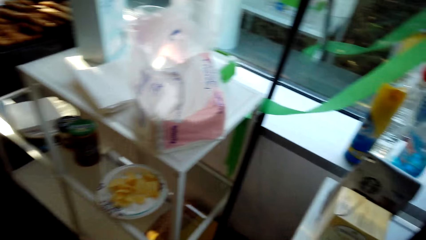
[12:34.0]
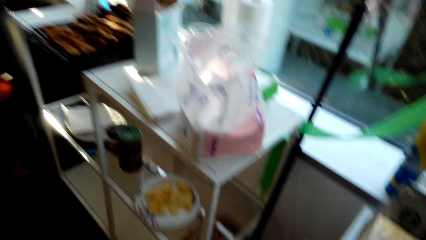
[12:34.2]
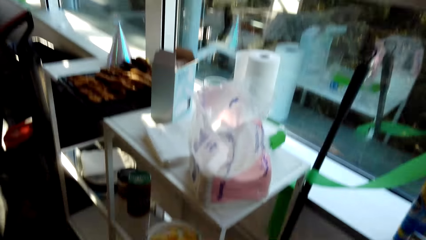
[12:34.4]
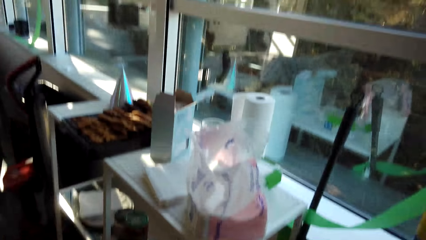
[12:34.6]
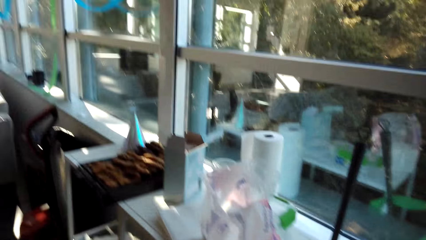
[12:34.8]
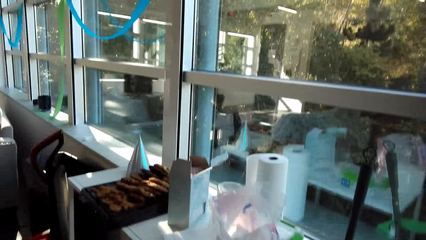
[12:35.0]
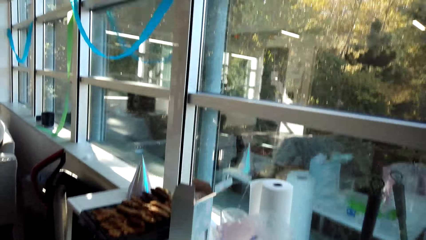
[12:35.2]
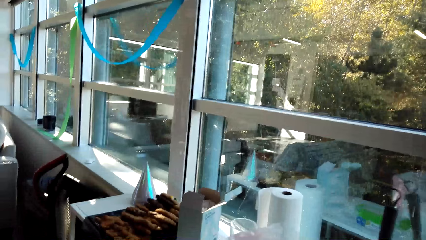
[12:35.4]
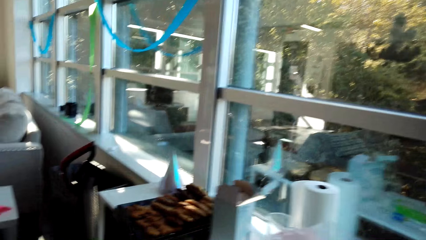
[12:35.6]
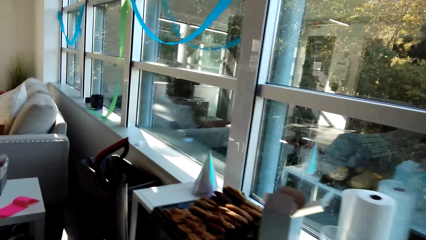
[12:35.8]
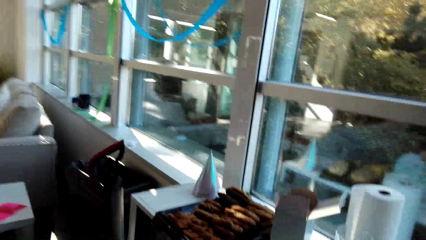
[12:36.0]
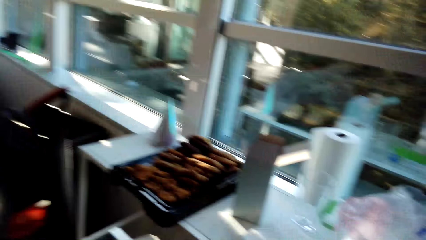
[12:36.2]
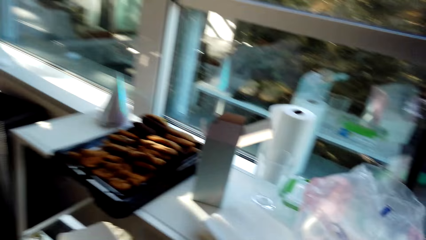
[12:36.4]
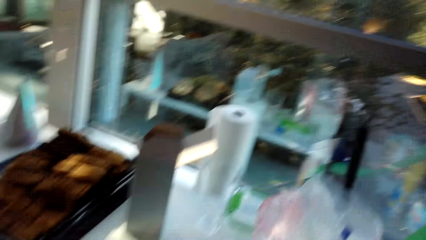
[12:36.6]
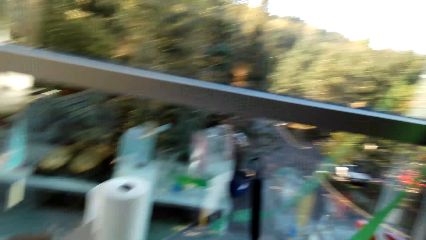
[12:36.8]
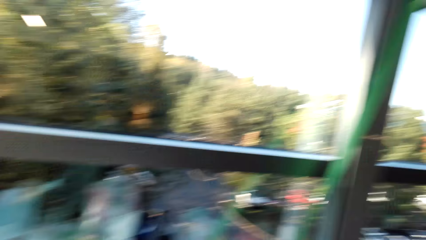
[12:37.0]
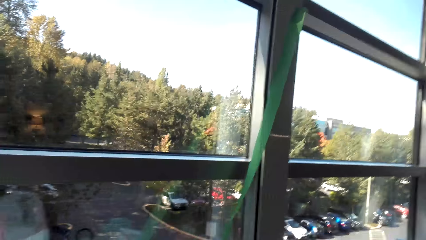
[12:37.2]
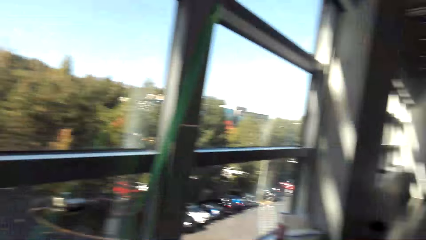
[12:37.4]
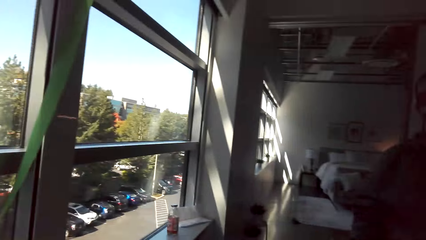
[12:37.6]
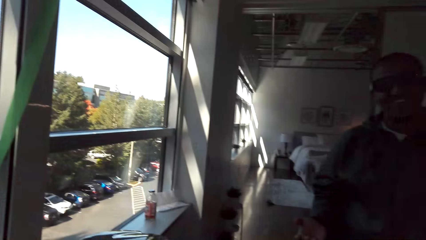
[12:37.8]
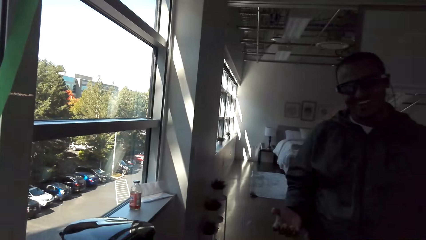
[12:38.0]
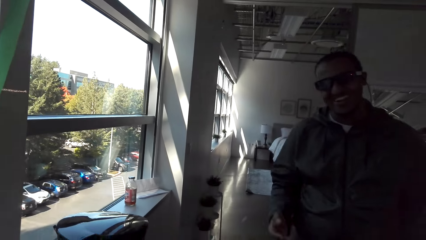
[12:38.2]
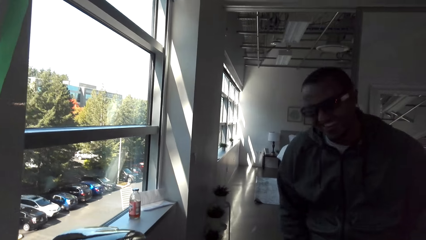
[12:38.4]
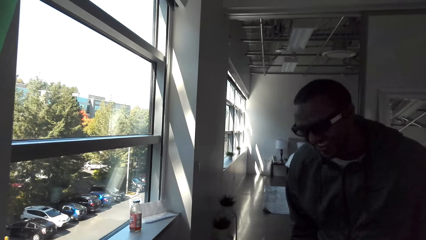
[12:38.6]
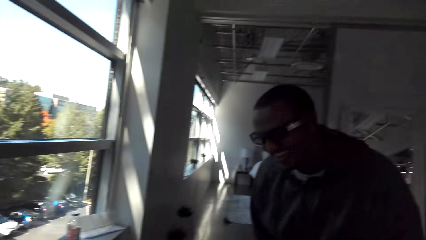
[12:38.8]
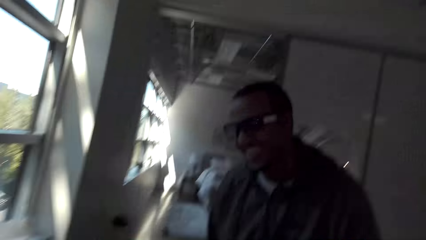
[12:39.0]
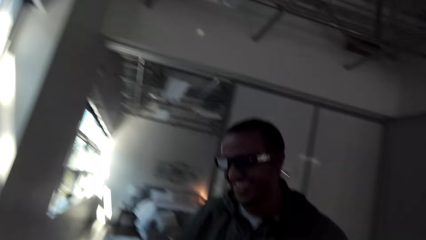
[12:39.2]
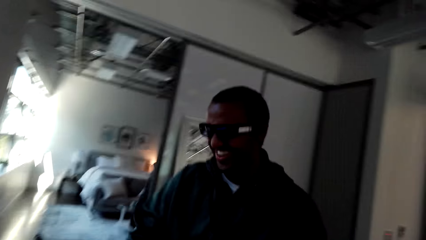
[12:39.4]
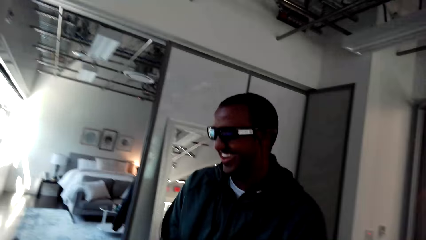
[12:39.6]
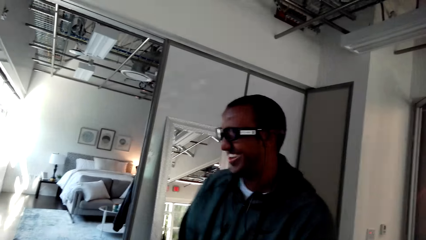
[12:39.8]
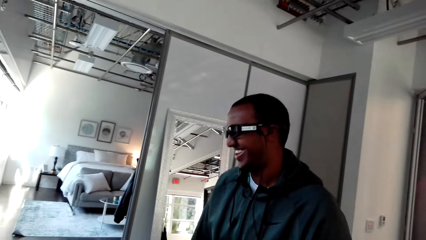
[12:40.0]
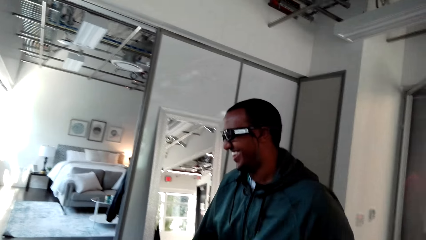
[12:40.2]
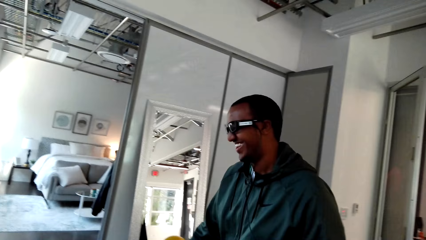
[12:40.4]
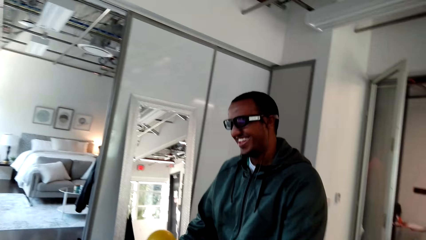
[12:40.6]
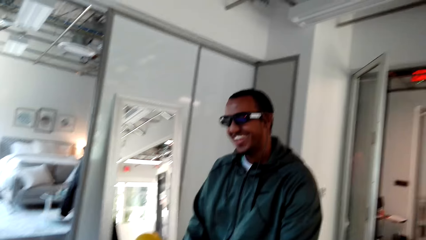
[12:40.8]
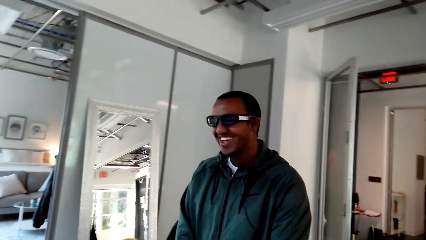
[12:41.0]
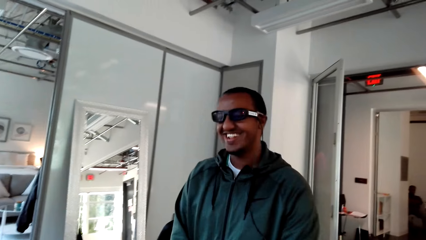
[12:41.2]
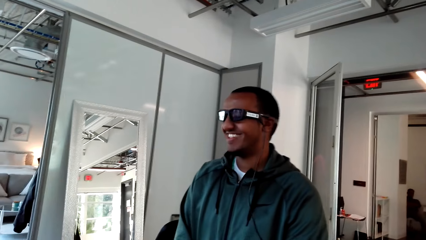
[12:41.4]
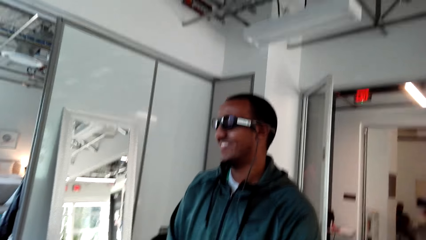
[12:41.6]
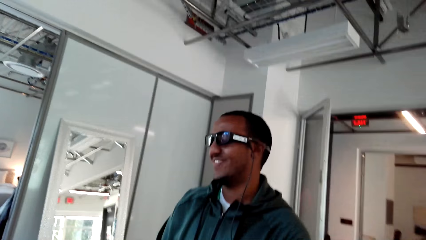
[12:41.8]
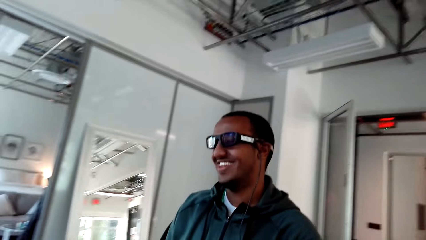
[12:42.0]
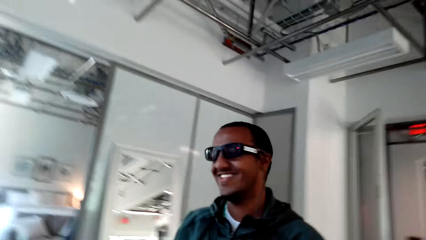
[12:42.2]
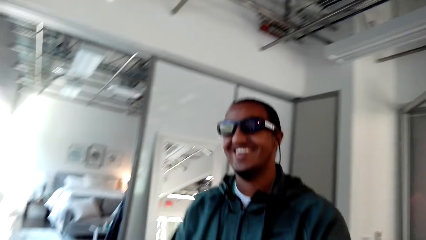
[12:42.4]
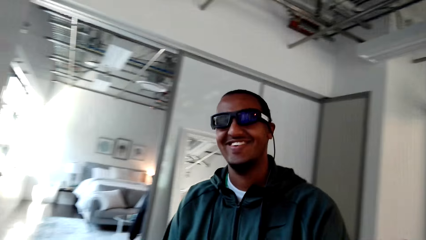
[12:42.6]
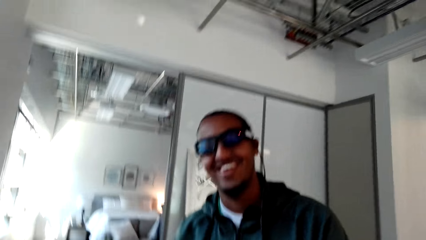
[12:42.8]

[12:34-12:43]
The camera wearer looks around the house. They converse with a man. The man laughs as he talks to the camera wearer.

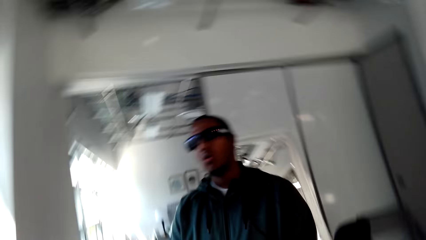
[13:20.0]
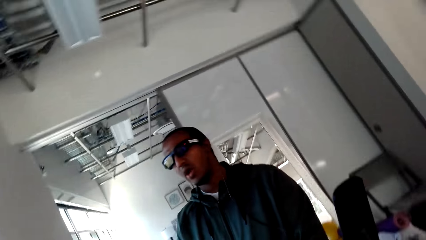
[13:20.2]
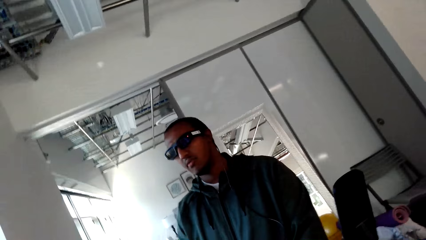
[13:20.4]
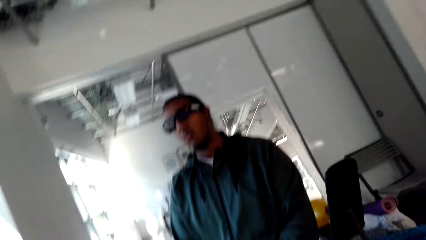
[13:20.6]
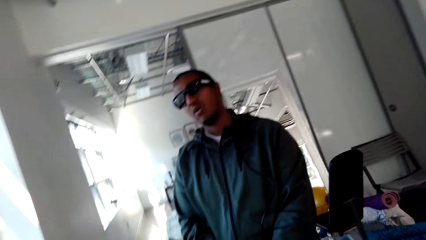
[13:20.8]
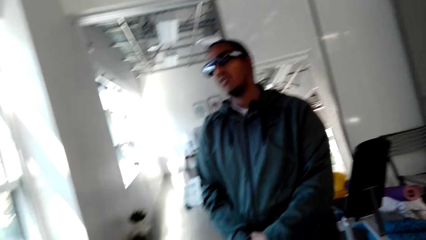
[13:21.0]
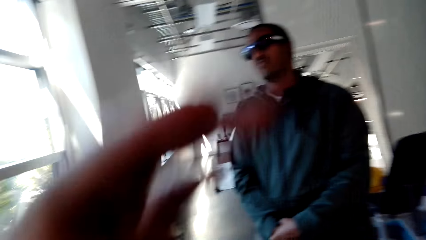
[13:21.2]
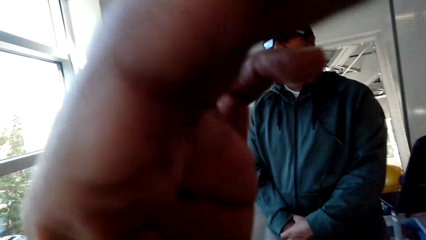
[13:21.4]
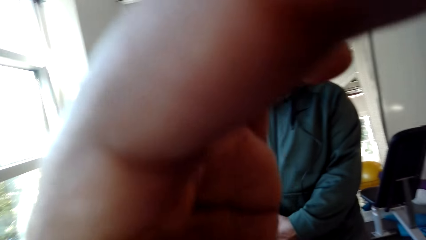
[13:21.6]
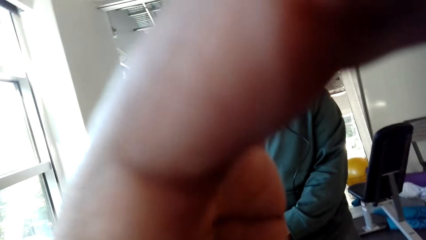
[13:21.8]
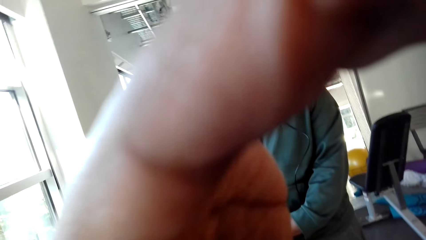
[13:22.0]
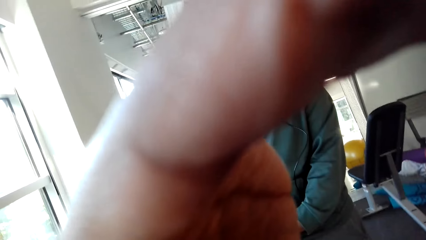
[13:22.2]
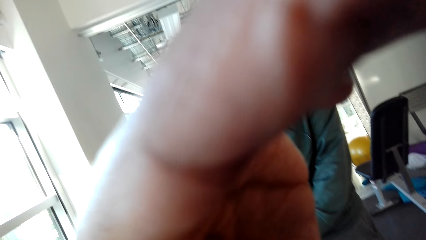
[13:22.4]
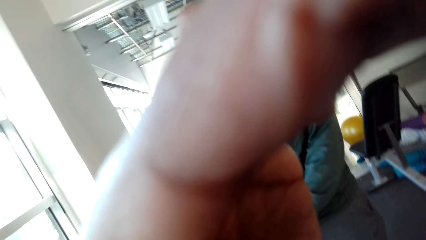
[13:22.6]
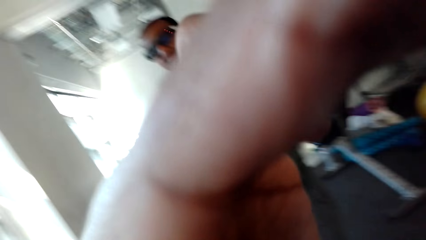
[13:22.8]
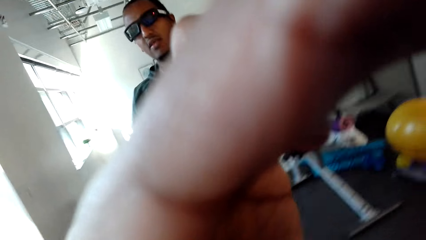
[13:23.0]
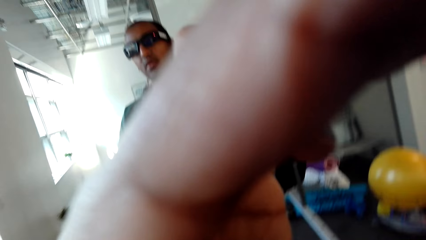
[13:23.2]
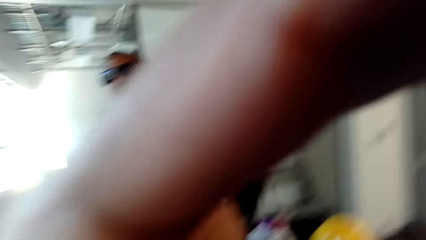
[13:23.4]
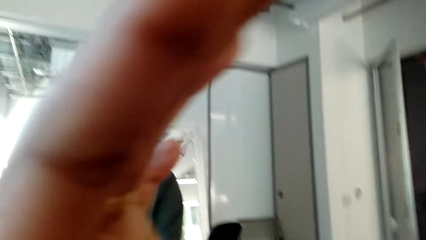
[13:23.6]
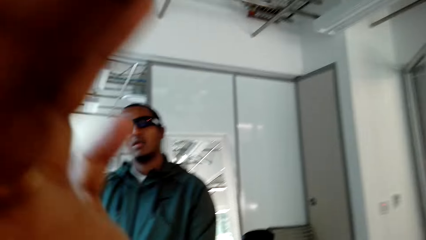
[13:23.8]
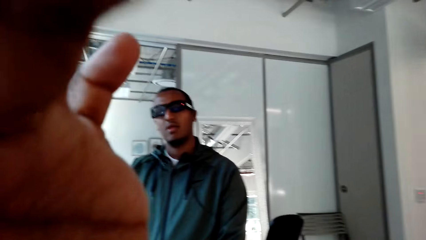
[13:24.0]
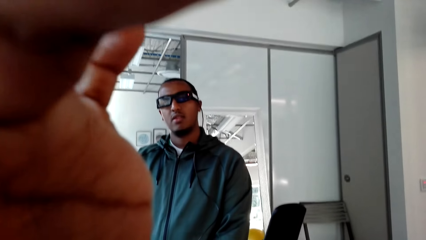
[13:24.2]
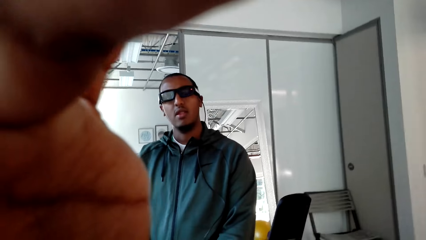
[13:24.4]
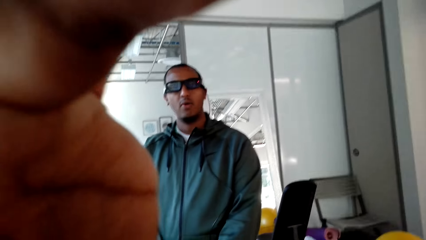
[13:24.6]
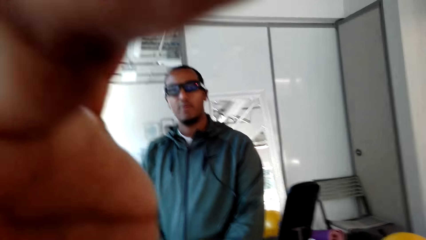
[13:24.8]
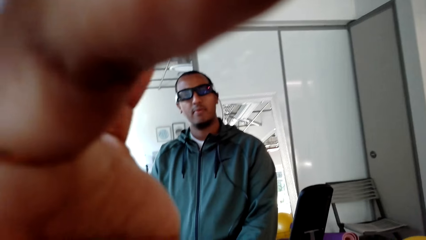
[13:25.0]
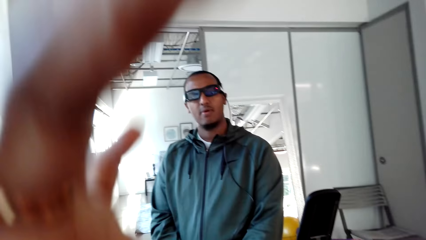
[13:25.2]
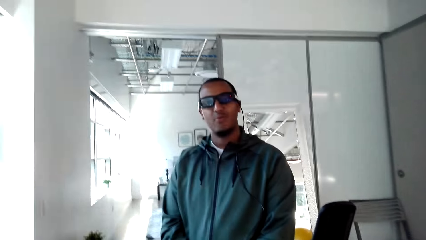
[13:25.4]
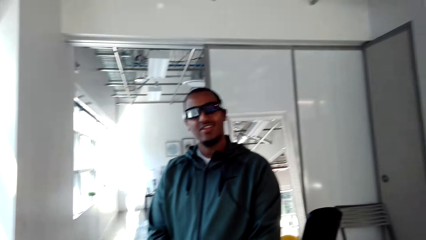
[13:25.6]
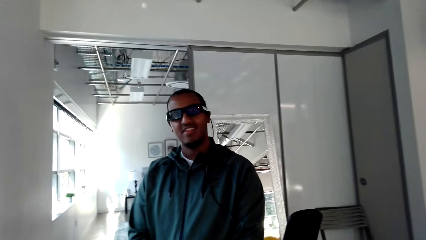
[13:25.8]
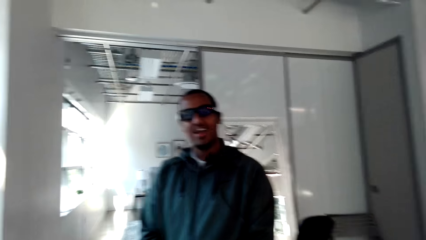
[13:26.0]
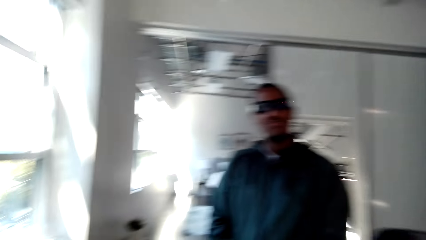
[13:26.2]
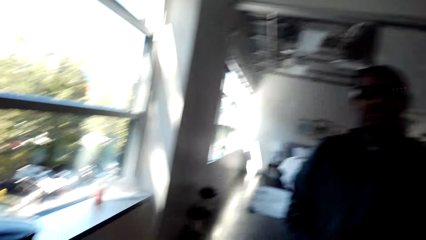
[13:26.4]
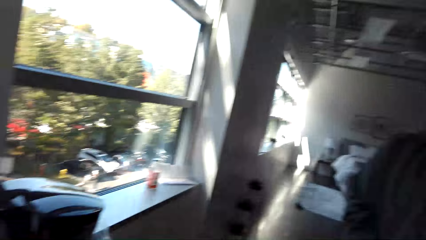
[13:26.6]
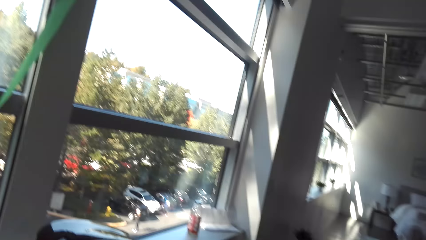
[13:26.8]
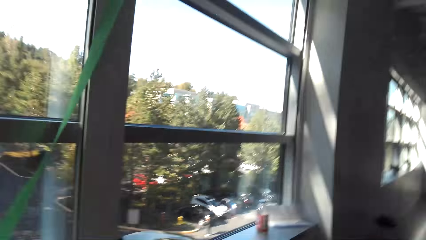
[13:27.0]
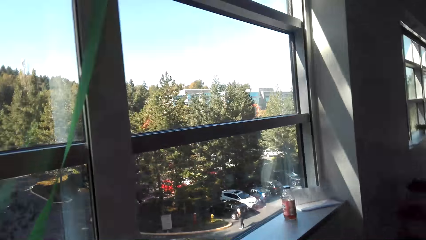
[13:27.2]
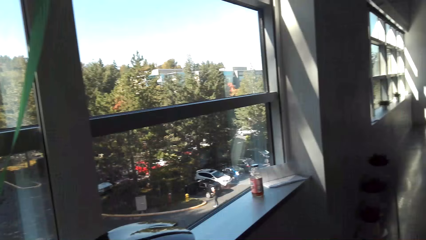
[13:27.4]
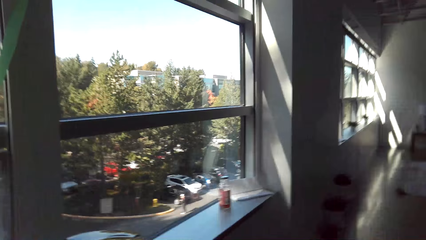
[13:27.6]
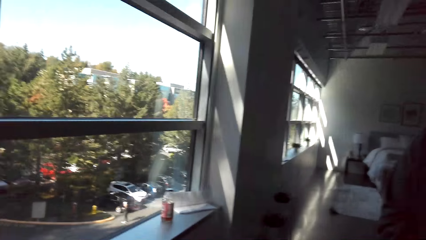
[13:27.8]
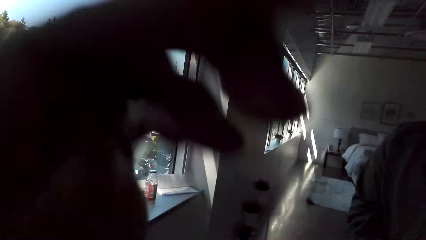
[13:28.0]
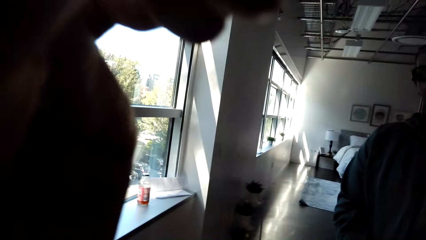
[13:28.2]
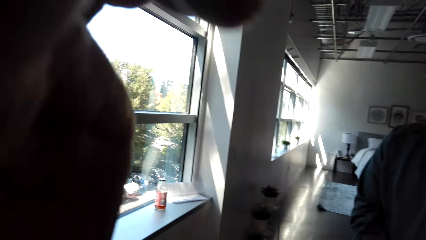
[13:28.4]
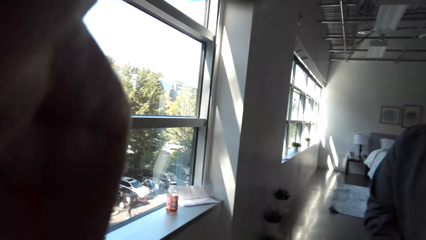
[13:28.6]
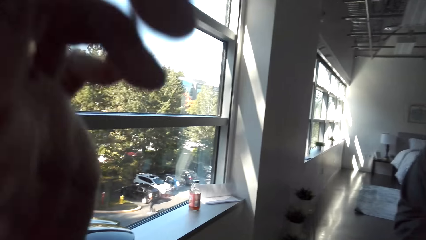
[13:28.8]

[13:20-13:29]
The camera wearer fixes the camera. They converse with a man.
